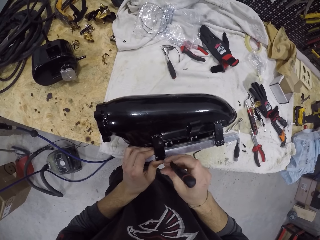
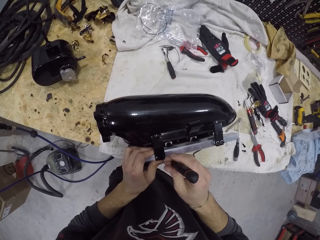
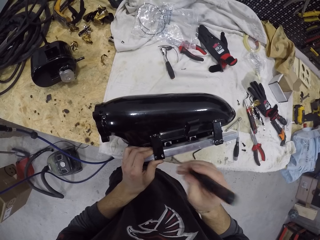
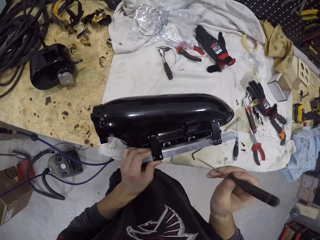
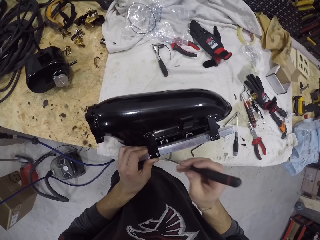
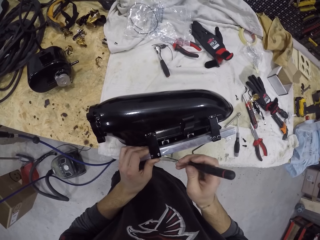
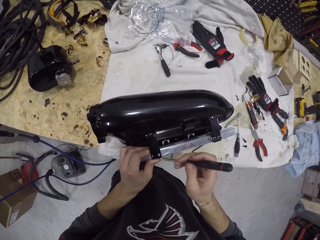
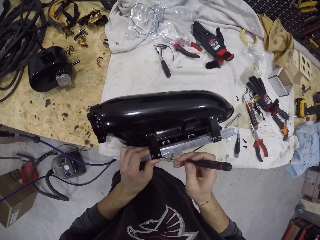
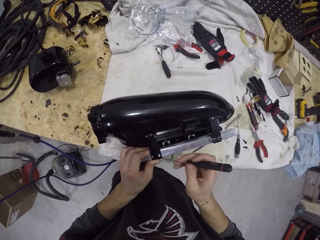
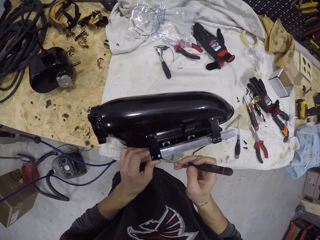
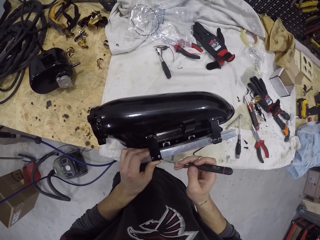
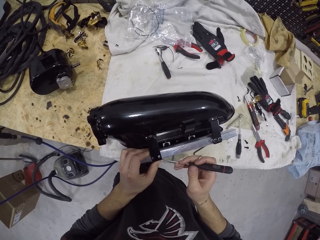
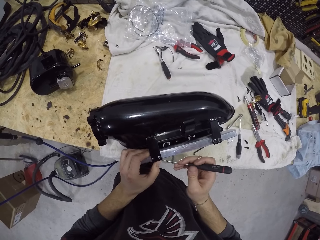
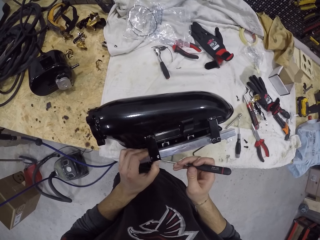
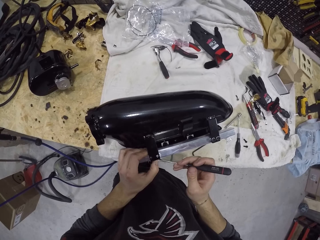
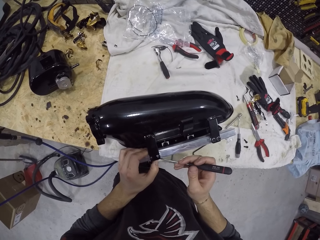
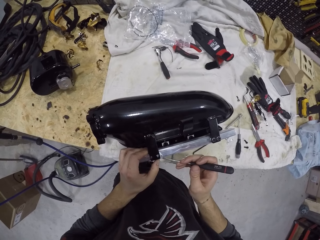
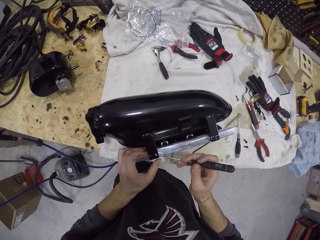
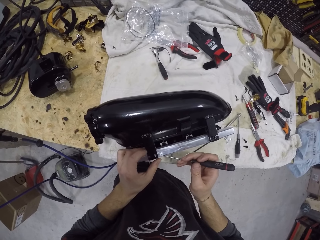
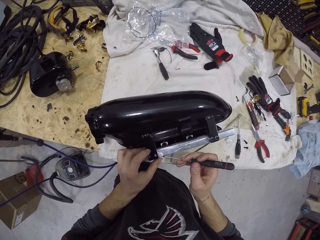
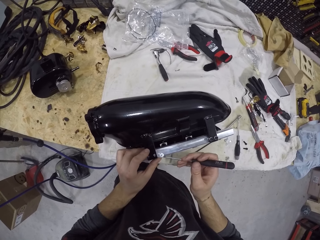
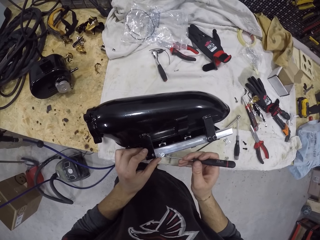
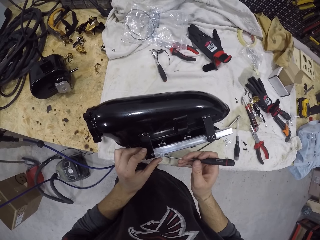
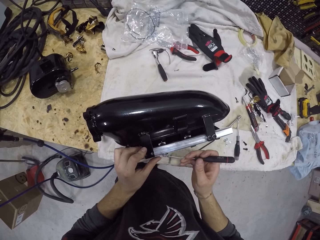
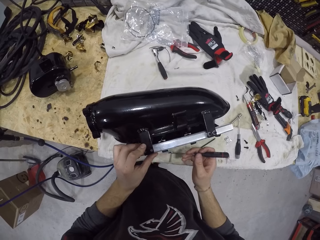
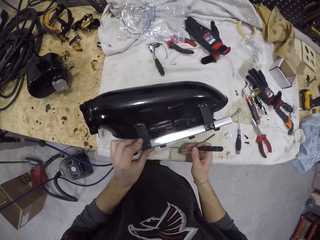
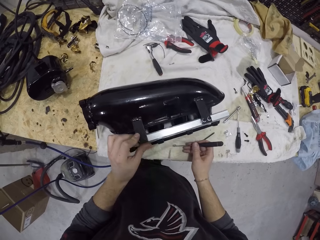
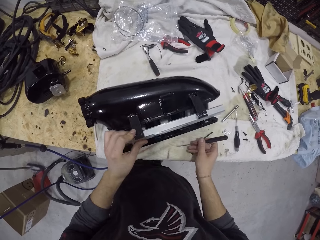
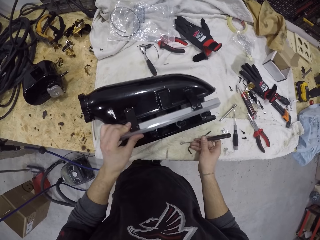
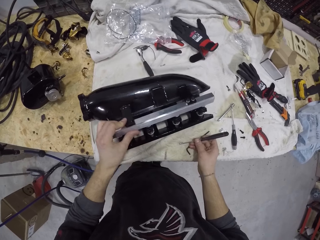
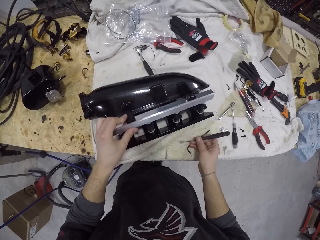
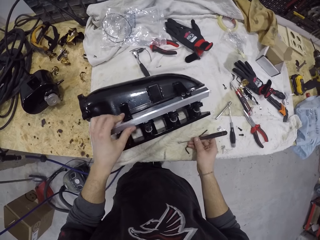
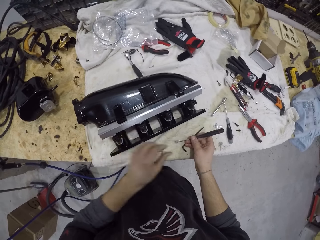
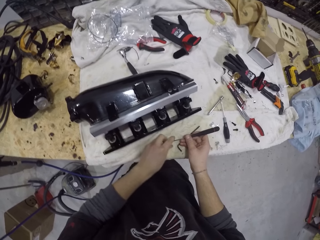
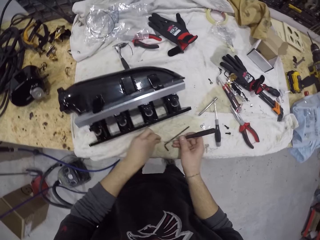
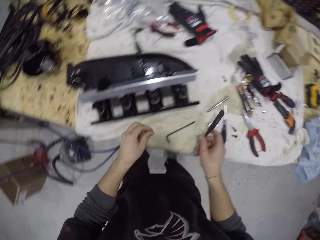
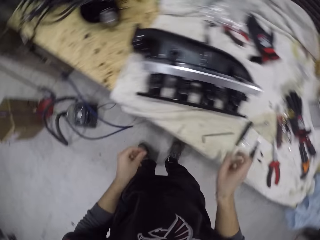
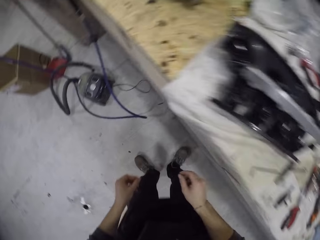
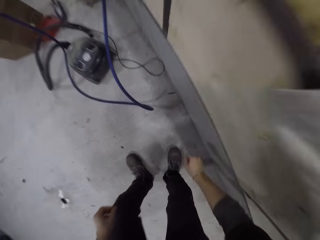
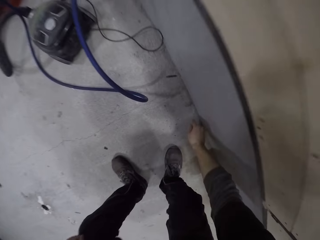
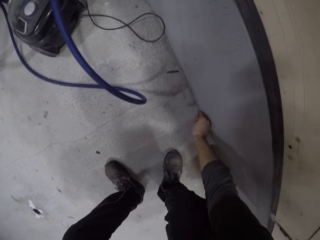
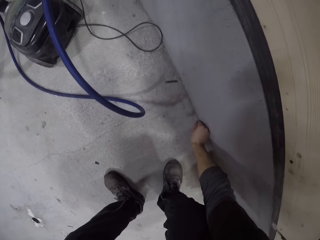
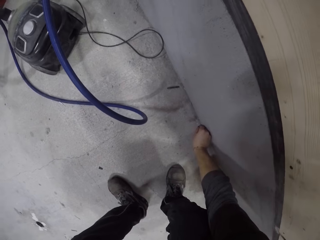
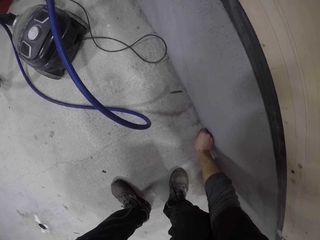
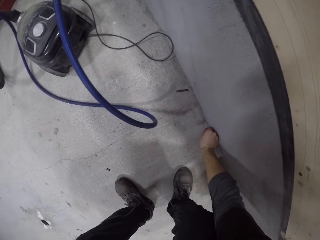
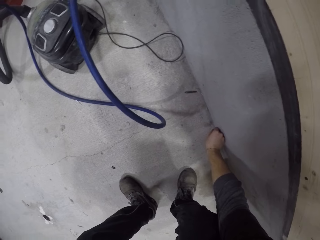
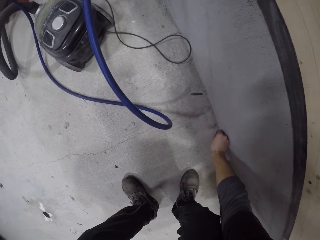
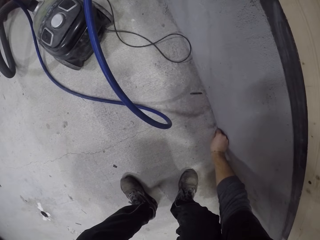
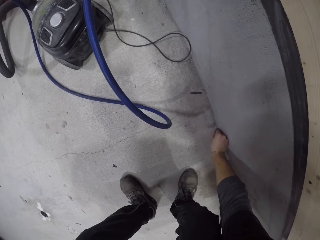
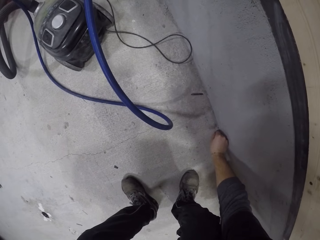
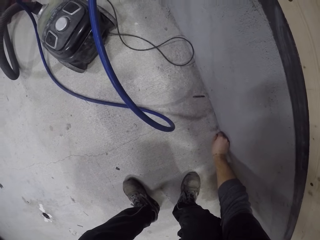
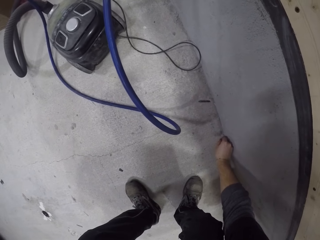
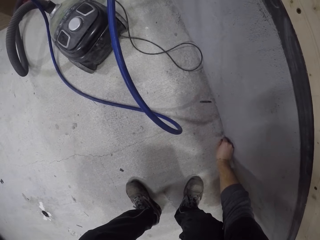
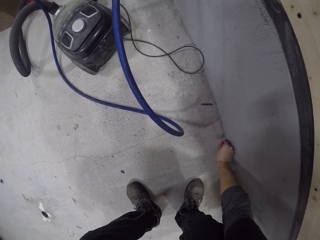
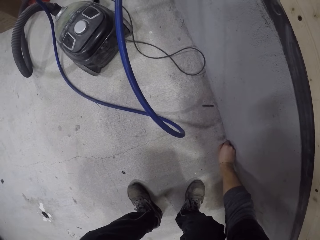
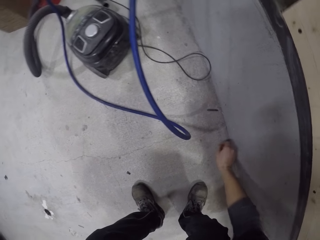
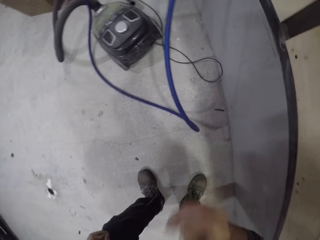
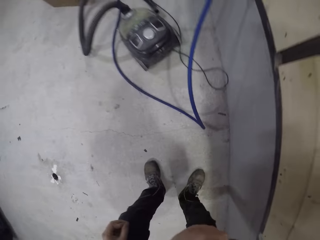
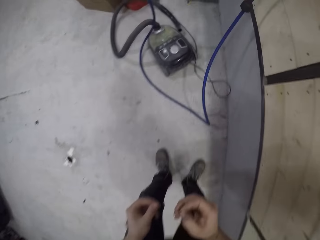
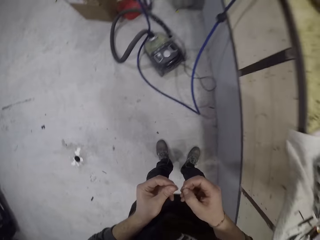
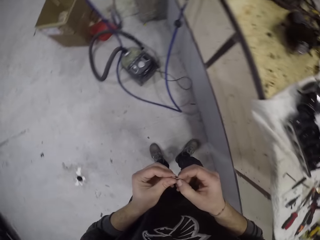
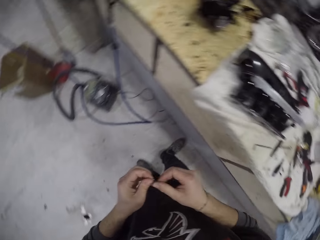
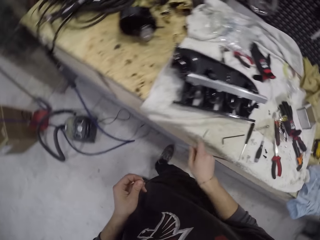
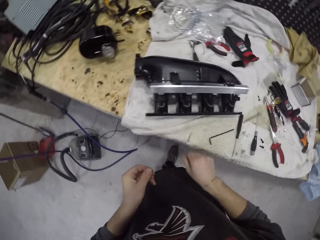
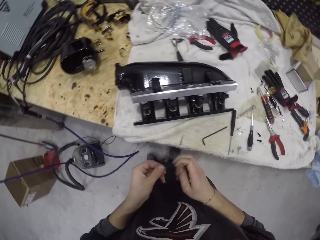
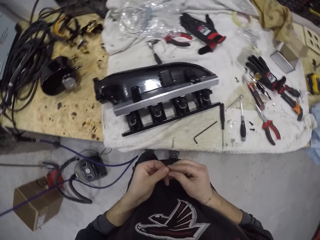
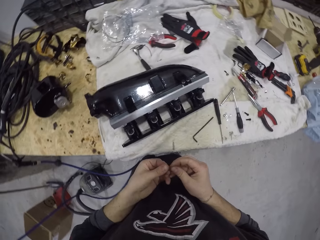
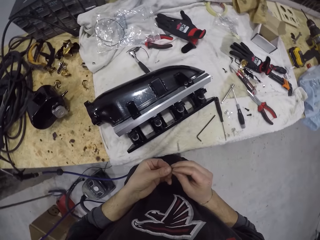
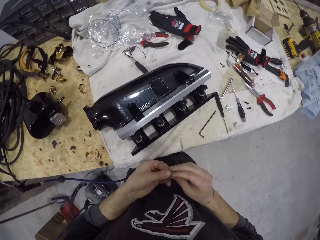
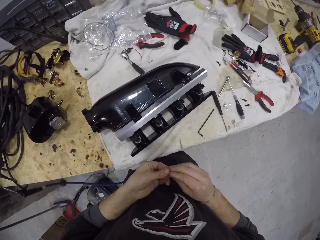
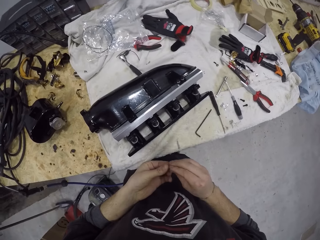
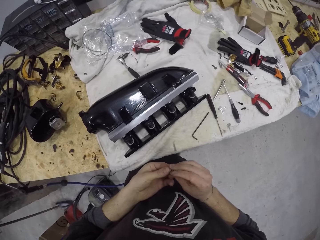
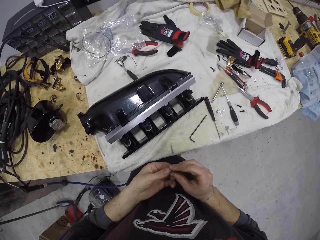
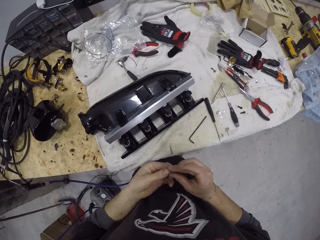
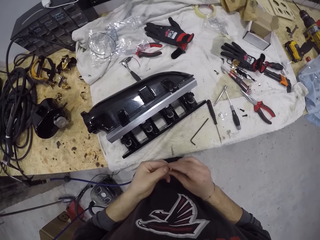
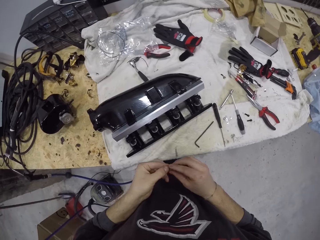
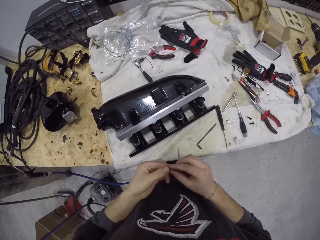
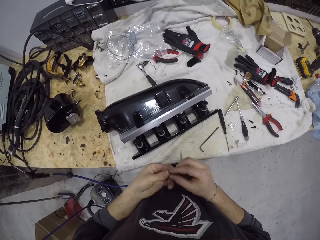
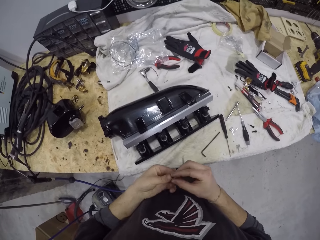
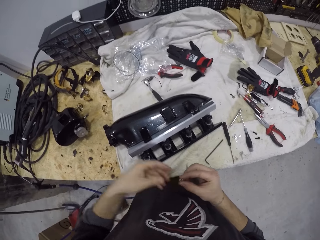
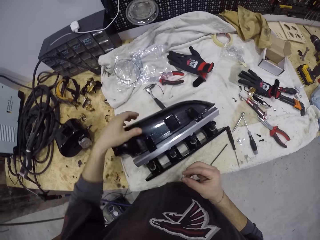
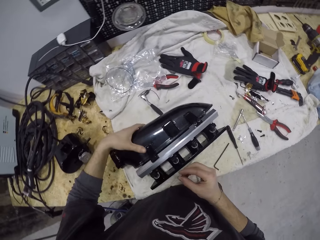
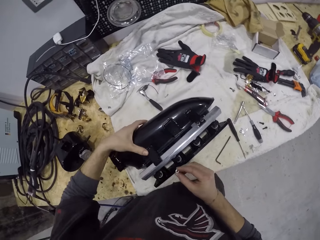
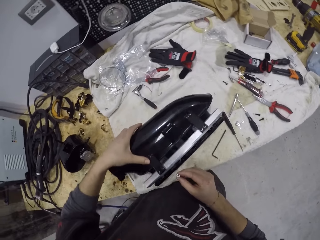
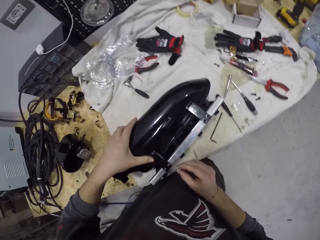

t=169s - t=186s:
The camera wearer removes a nut from the cylinder with the screwdriver in his right hand. He places the nut on the table with the screwdriver in his right hand. He drops the screwdriver on the table. He picks the nut from the floor with his right hand. He picks the cylinder on the table with his left hand.
